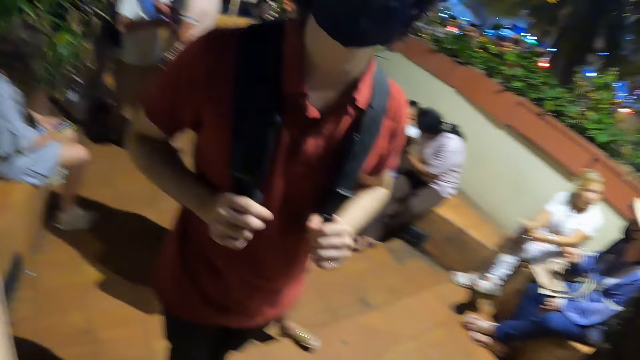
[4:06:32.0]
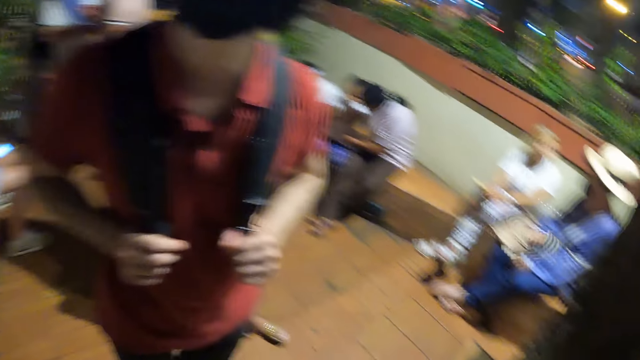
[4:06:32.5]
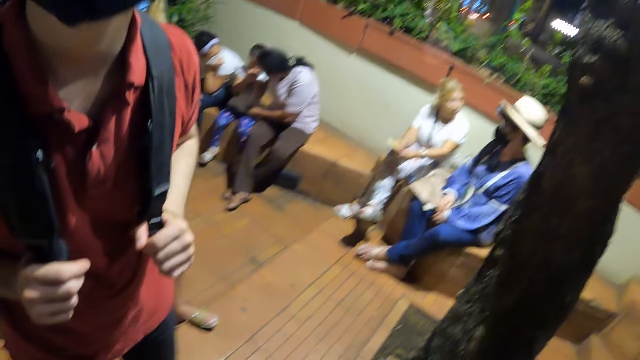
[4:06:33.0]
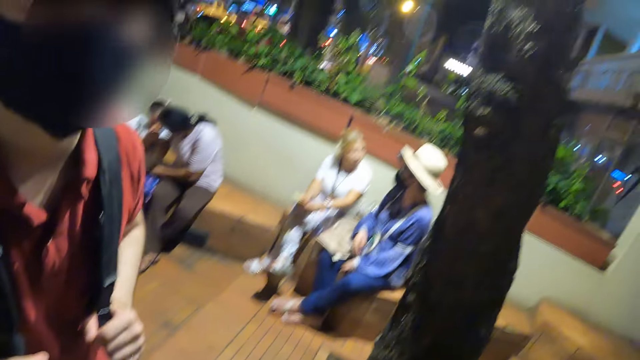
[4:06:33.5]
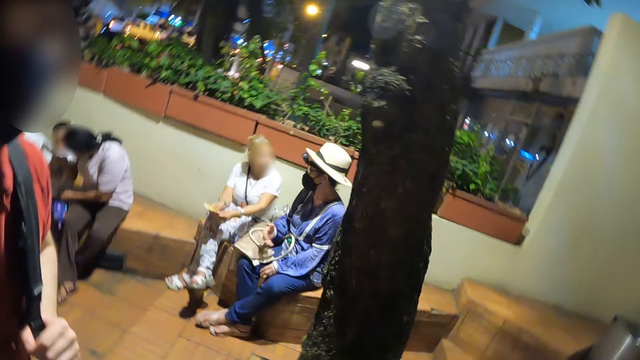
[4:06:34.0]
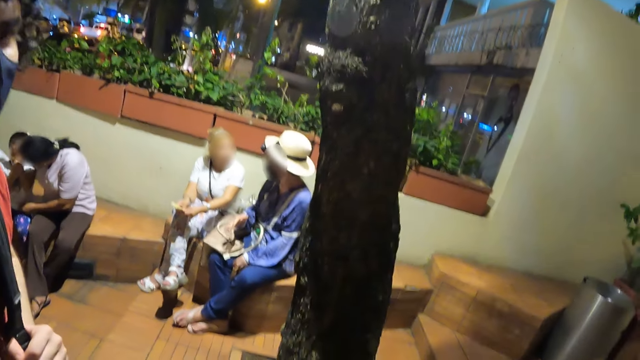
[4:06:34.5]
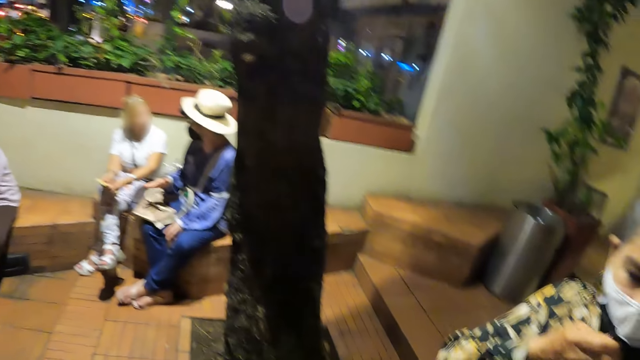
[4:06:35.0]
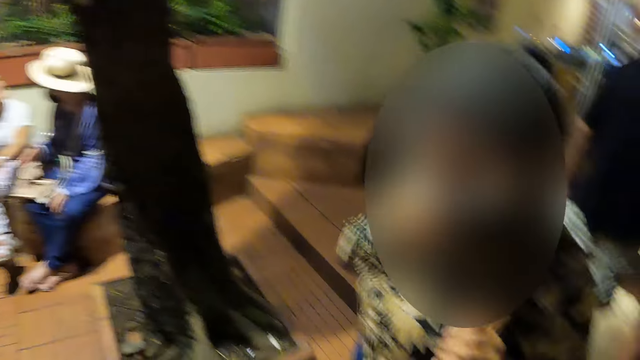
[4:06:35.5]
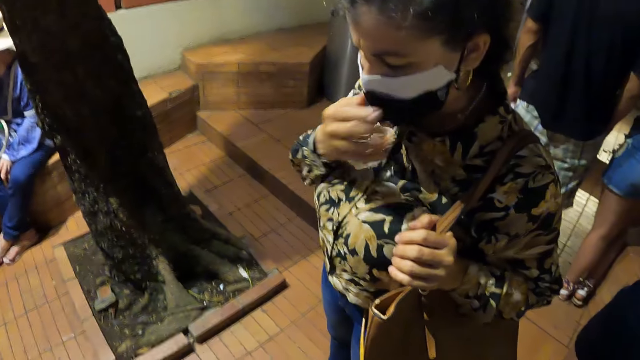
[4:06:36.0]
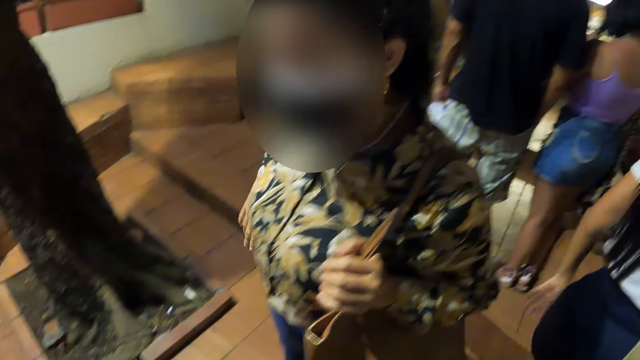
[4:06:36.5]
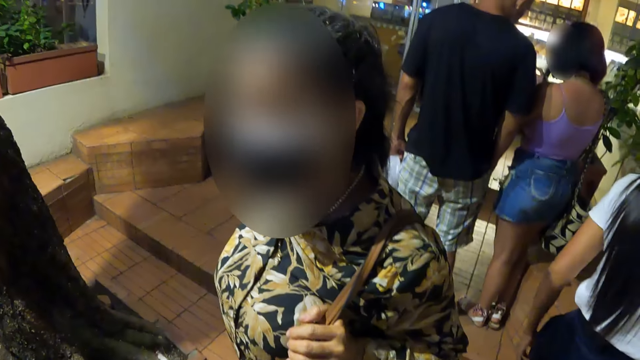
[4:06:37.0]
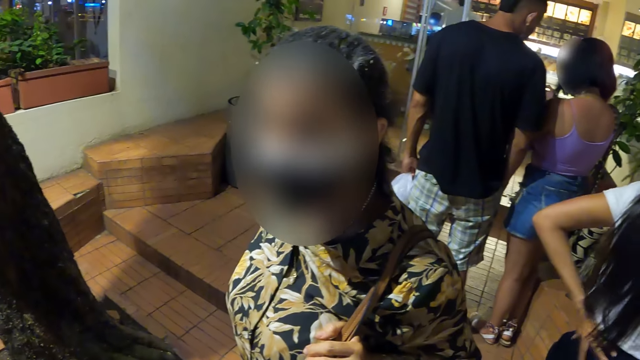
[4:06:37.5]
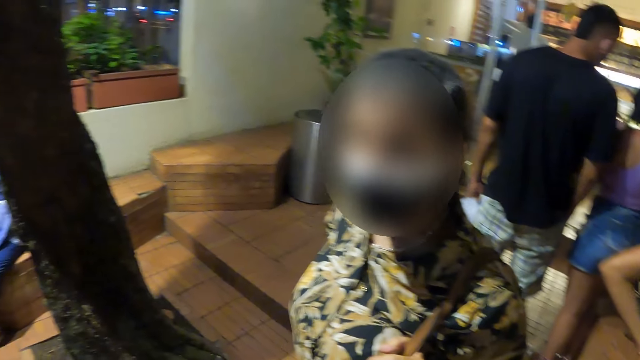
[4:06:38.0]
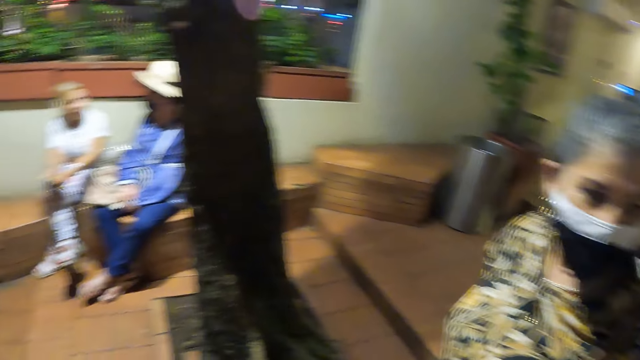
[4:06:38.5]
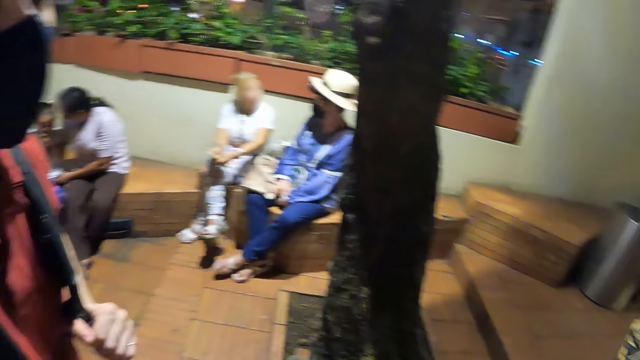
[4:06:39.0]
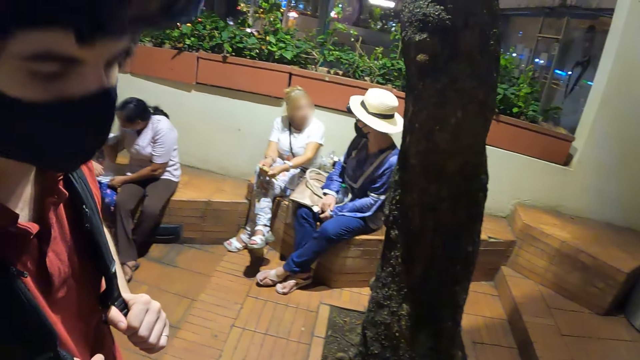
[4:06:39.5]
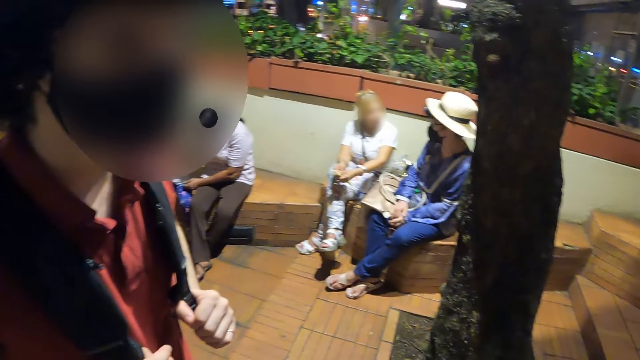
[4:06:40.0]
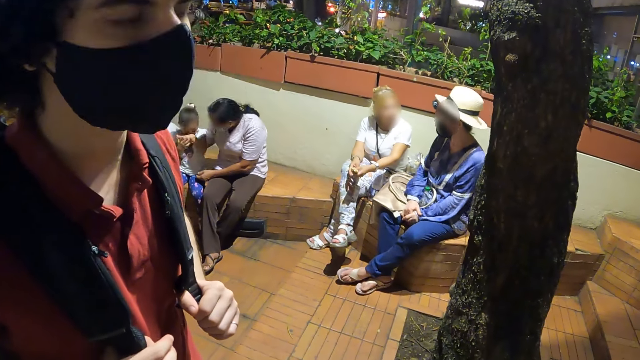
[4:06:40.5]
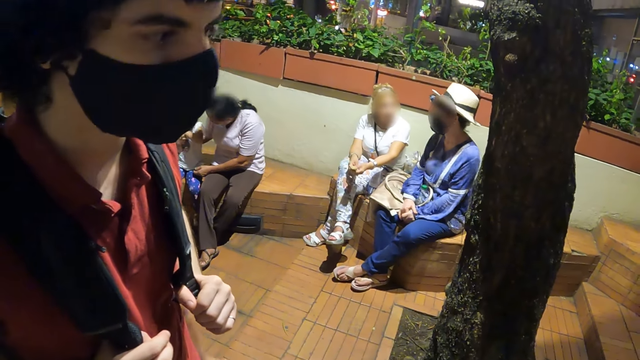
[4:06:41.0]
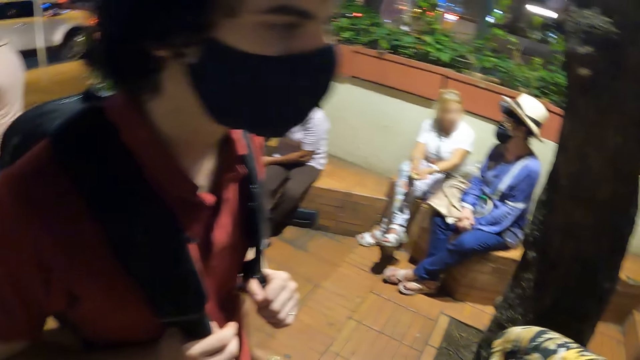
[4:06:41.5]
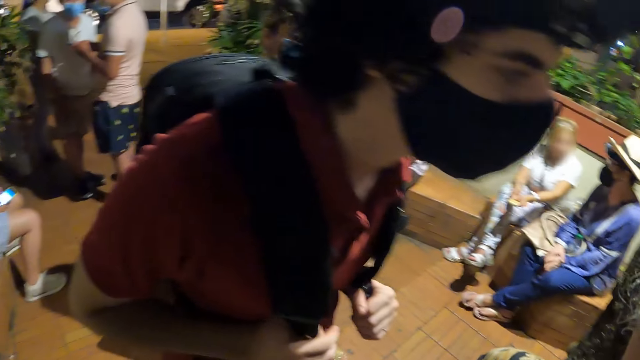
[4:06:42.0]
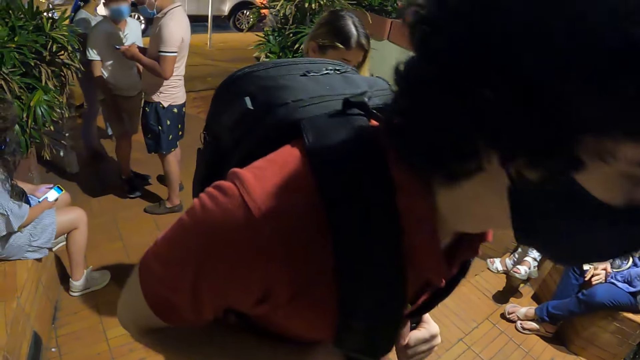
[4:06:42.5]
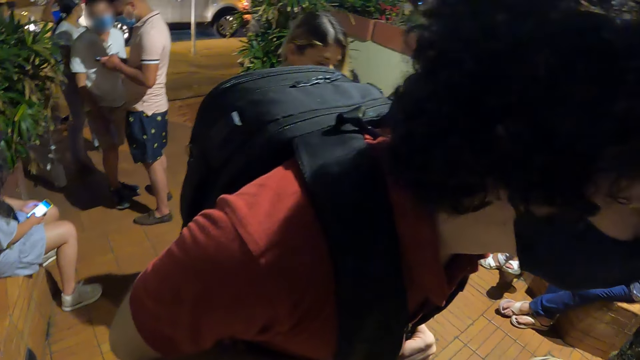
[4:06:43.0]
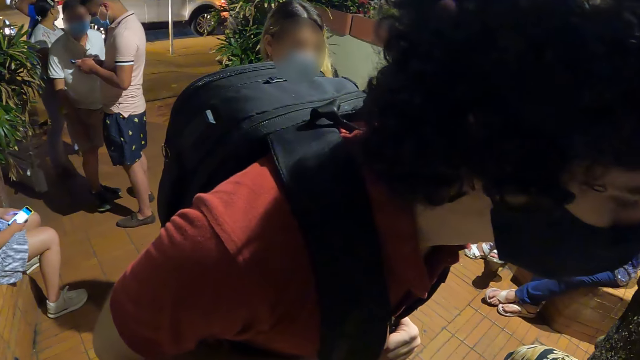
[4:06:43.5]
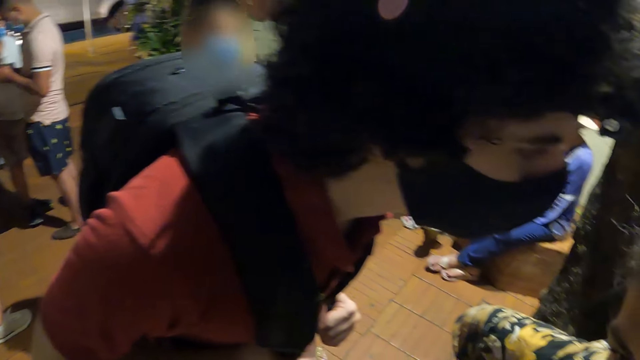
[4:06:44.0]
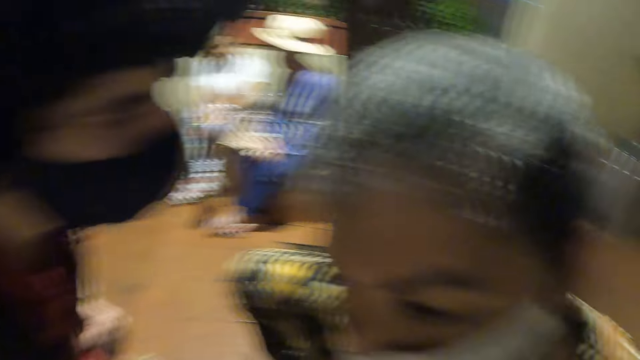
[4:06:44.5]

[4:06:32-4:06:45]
The camera wearer looks around. They look around.

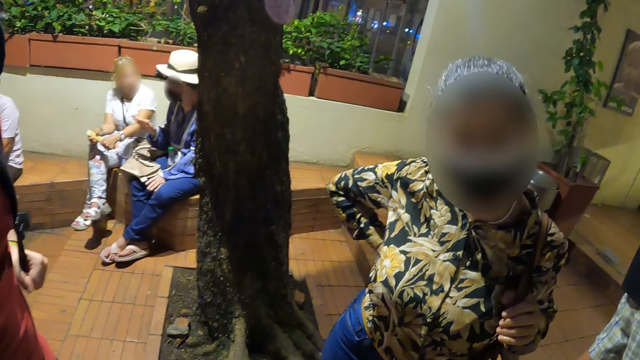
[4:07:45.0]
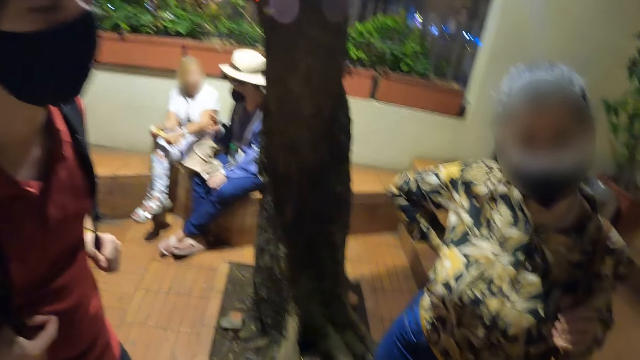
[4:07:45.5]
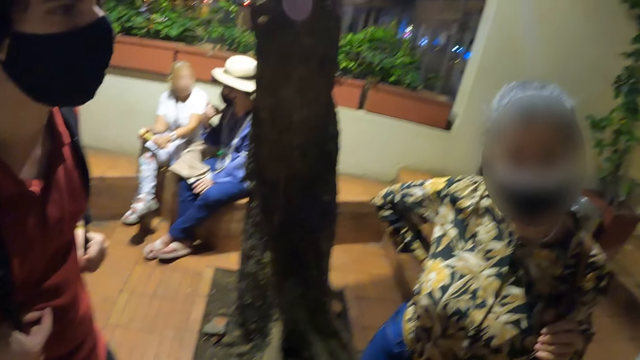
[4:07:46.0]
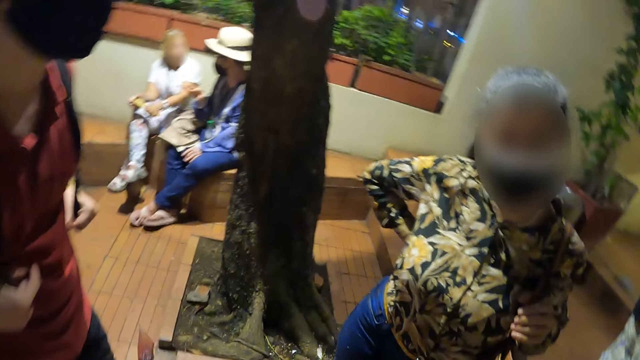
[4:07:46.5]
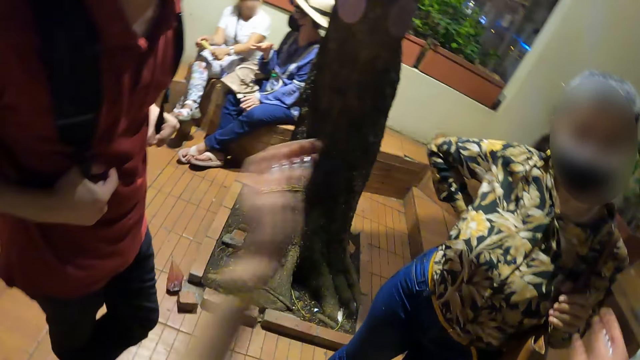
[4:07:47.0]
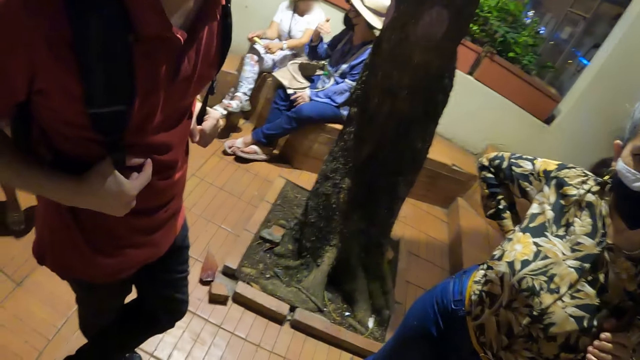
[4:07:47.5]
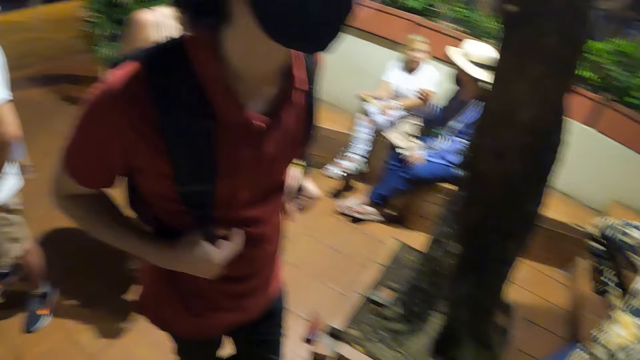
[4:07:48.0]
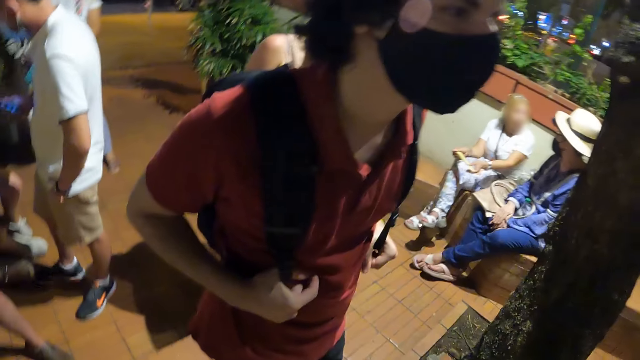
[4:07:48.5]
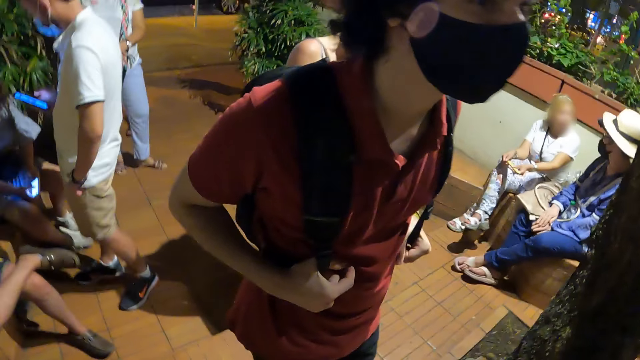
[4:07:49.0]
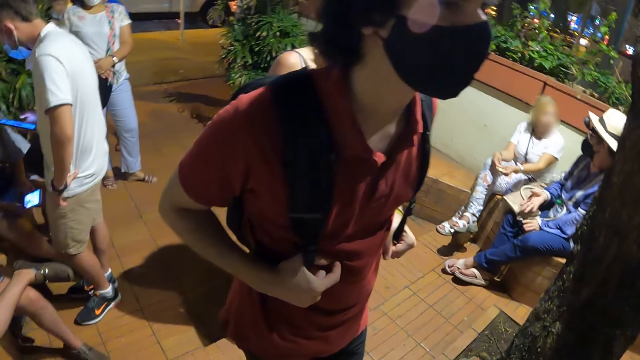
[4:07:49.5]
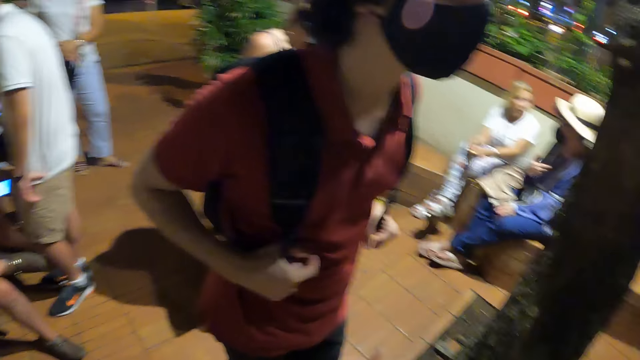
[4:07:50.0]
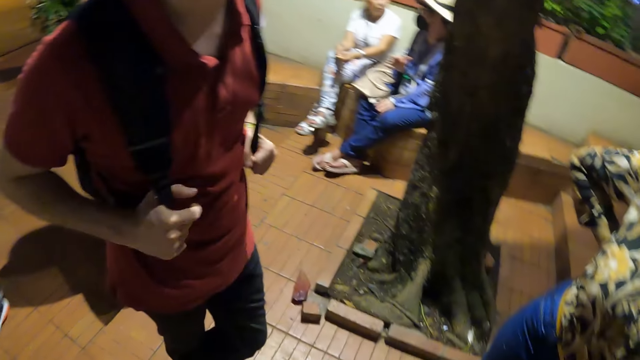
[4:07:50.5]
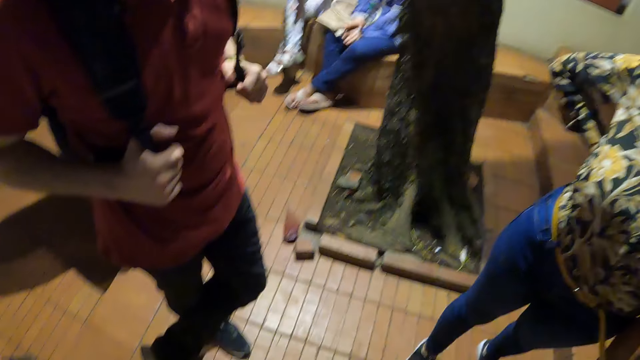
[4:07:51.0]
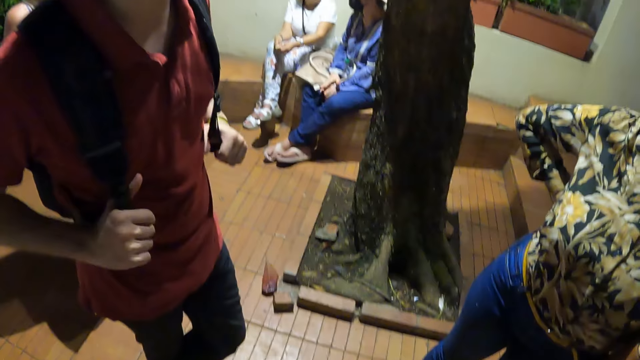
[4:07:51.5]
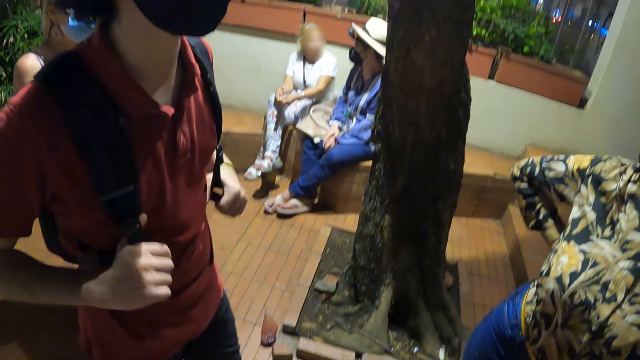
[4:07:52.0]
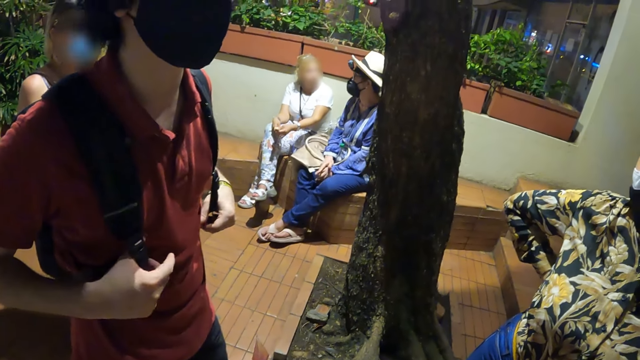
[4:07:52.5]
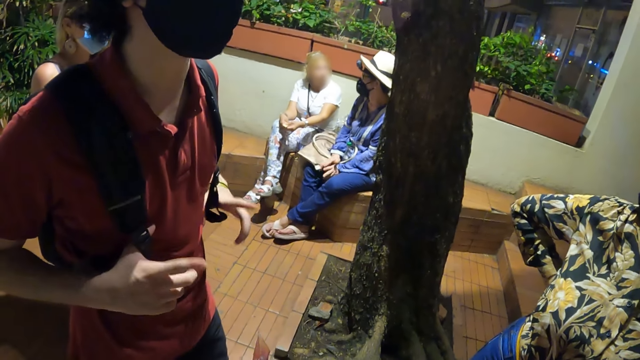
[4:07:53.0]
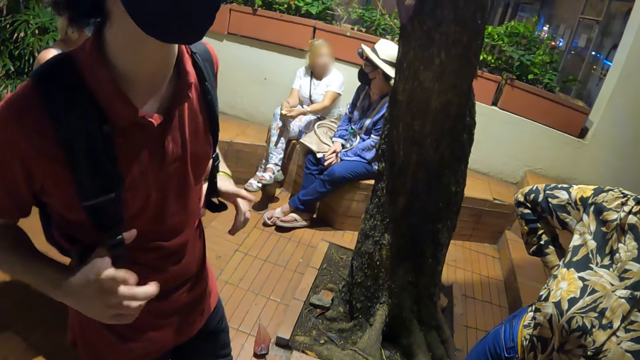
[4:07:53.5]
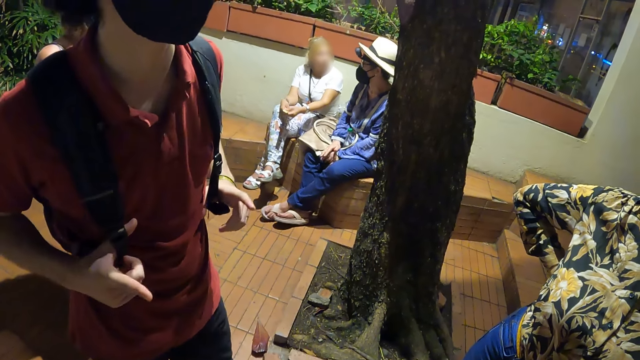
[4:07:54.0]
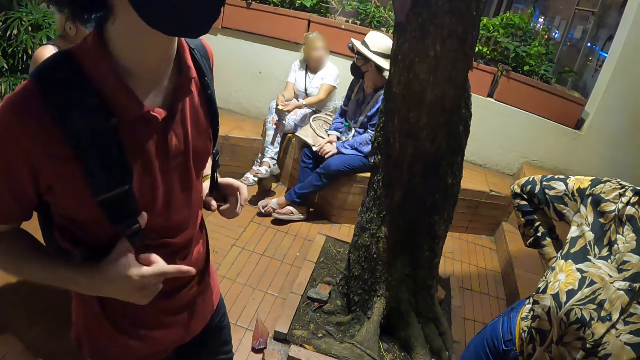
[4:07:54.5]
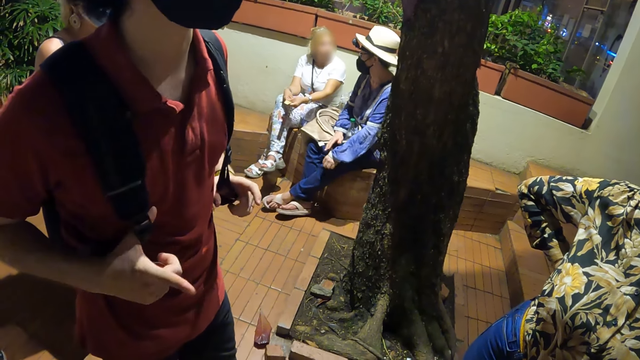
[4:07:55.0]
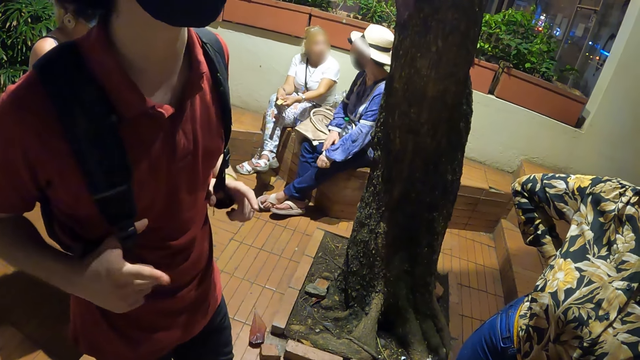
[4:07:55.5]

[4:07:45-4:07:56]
The camera wearer moves both hands. They lift up the hand. A man talks to the camera wearer. The man moves both hands.
